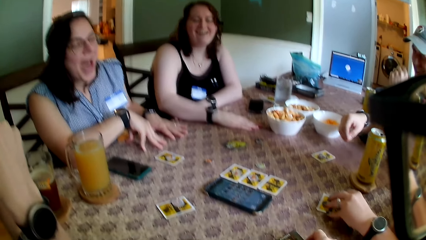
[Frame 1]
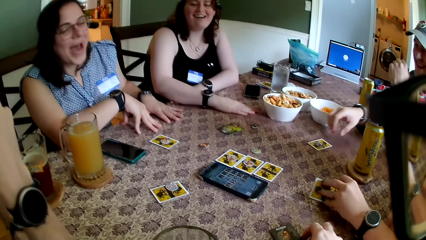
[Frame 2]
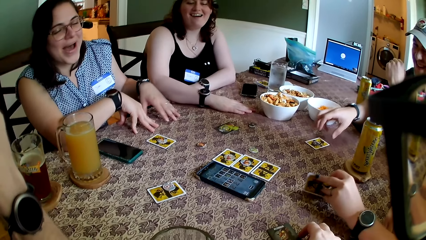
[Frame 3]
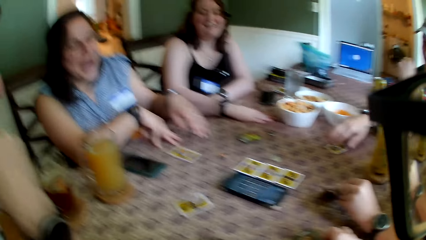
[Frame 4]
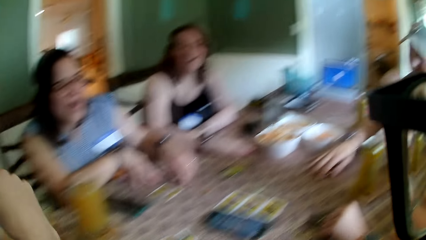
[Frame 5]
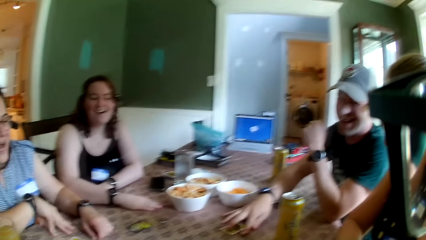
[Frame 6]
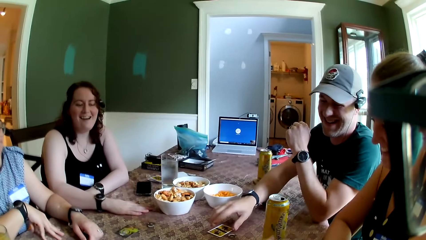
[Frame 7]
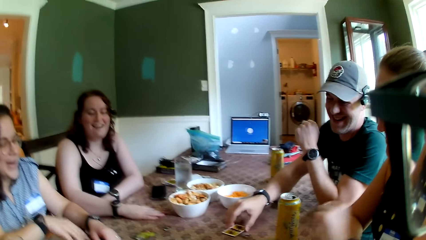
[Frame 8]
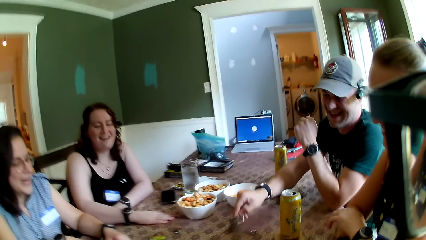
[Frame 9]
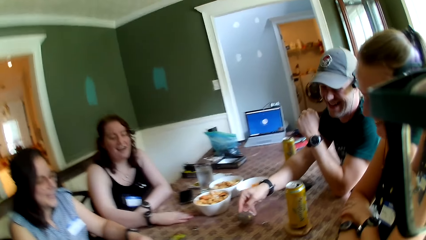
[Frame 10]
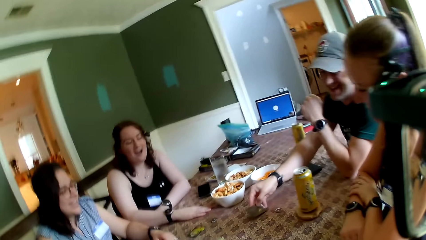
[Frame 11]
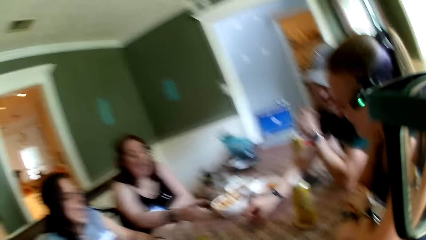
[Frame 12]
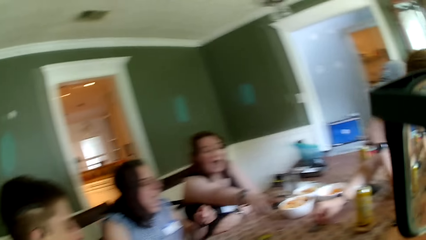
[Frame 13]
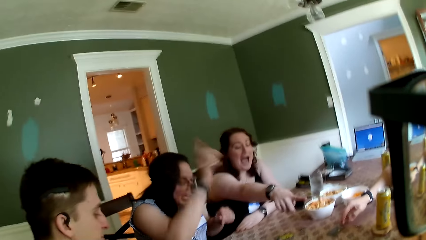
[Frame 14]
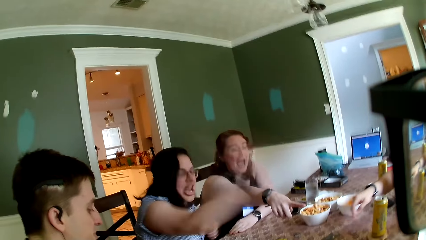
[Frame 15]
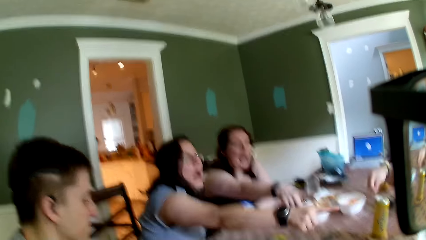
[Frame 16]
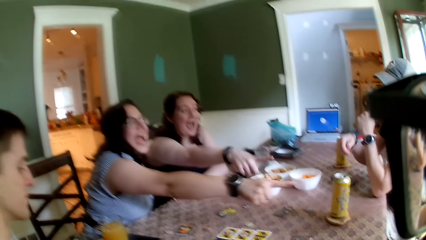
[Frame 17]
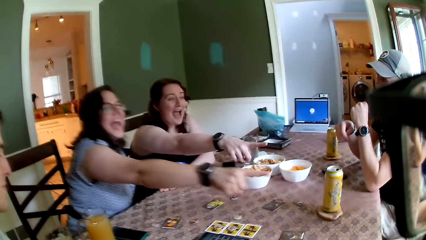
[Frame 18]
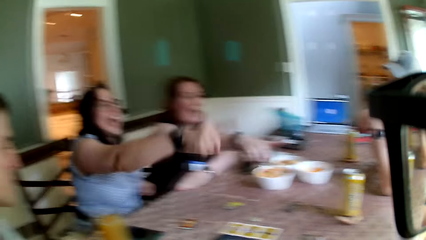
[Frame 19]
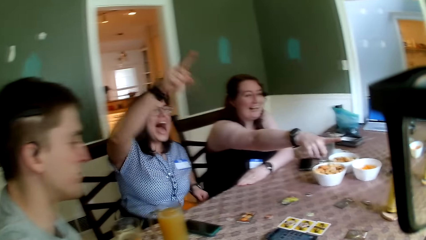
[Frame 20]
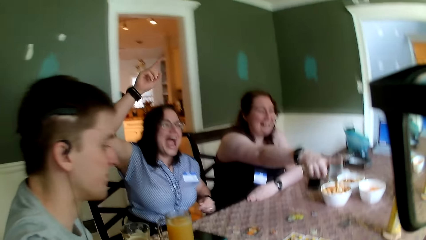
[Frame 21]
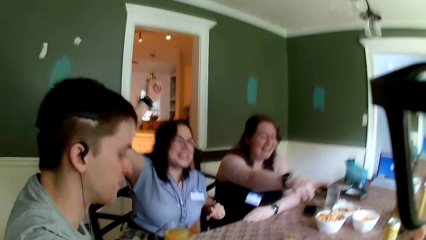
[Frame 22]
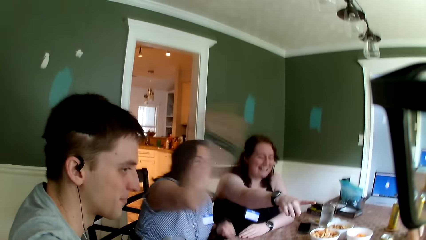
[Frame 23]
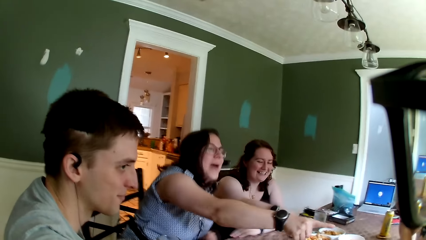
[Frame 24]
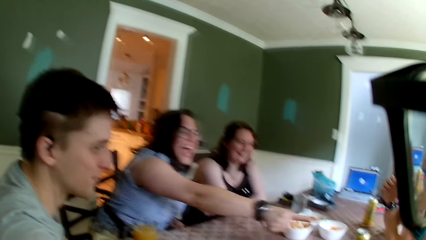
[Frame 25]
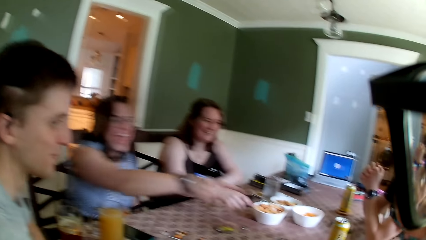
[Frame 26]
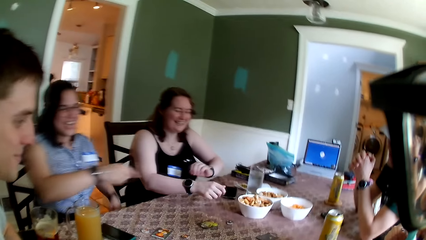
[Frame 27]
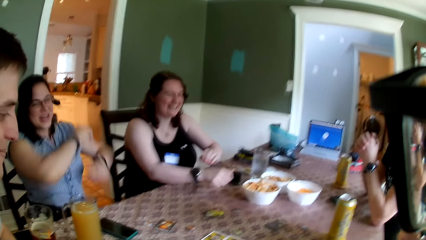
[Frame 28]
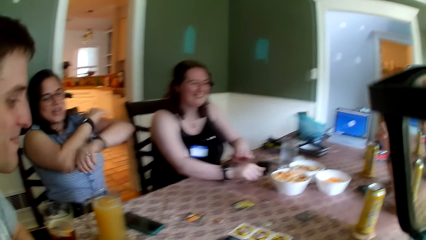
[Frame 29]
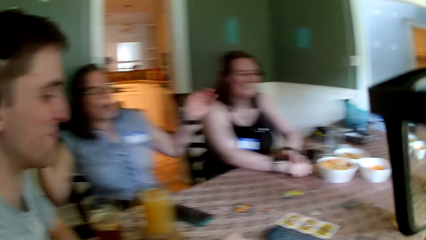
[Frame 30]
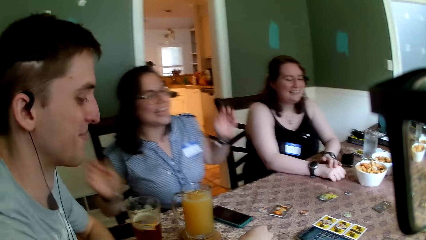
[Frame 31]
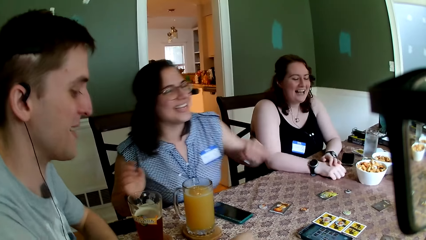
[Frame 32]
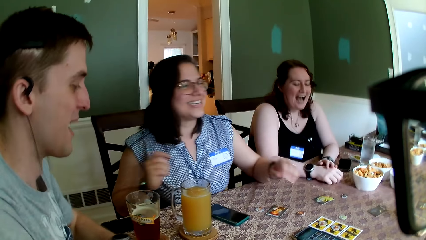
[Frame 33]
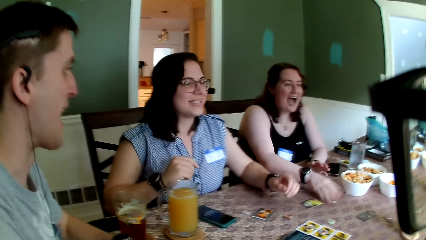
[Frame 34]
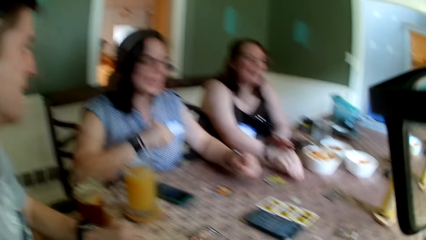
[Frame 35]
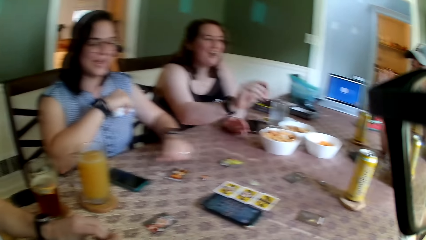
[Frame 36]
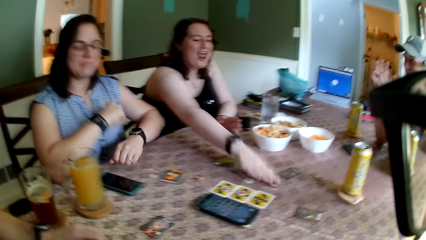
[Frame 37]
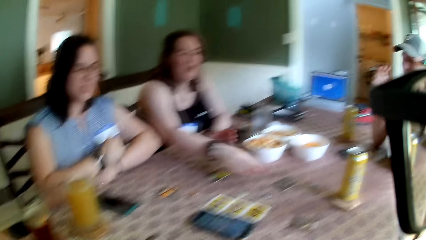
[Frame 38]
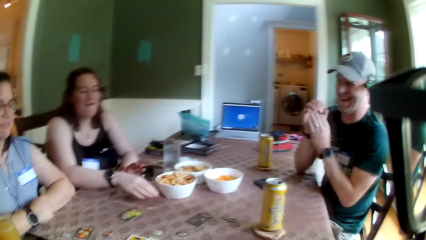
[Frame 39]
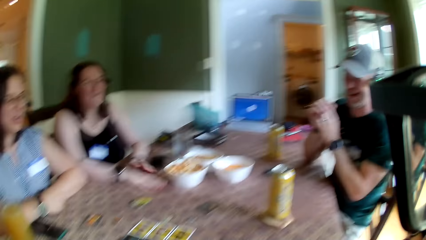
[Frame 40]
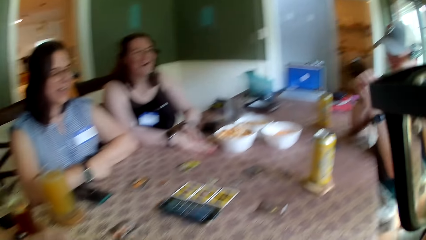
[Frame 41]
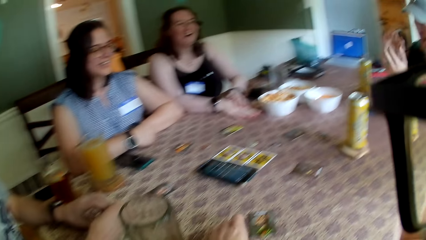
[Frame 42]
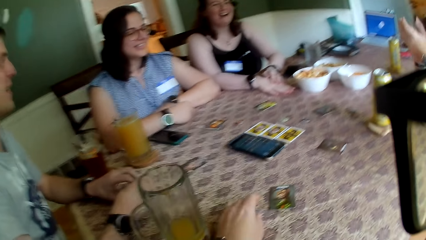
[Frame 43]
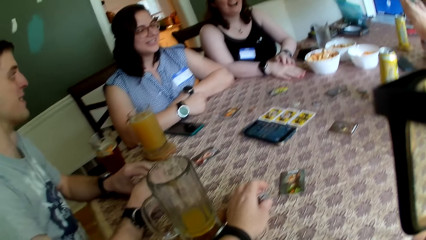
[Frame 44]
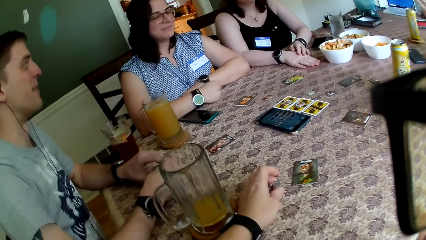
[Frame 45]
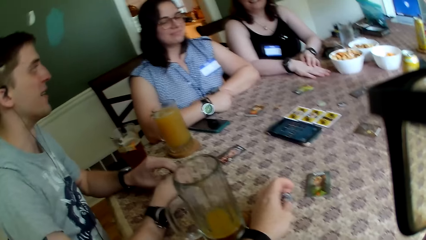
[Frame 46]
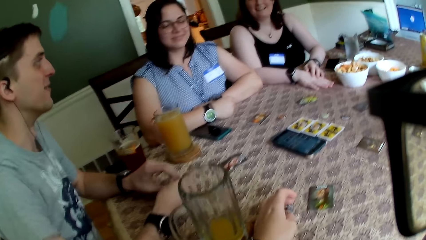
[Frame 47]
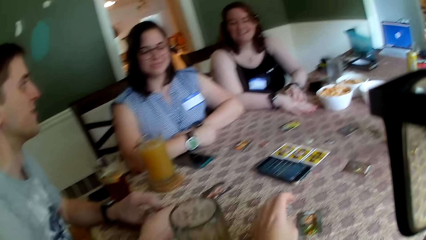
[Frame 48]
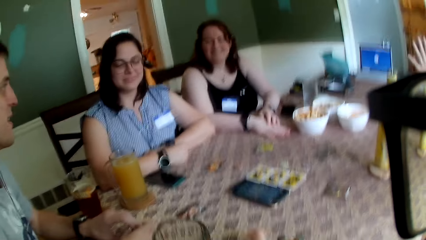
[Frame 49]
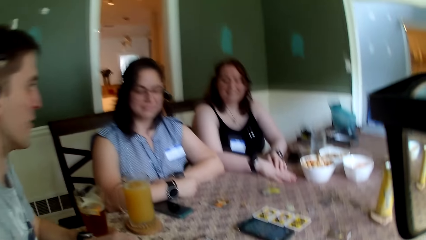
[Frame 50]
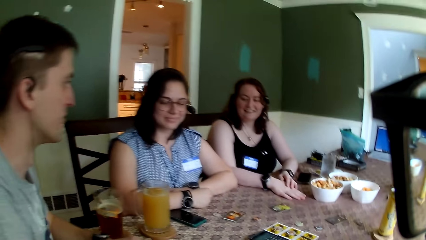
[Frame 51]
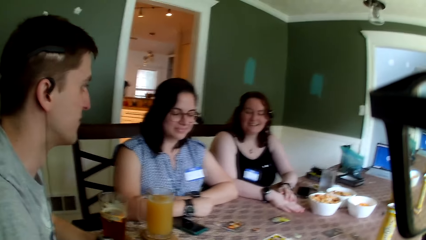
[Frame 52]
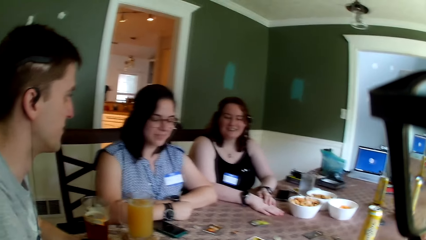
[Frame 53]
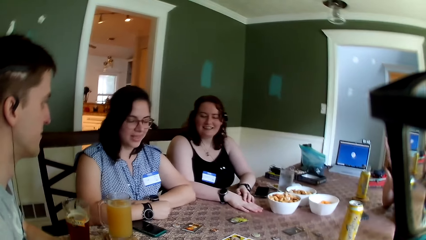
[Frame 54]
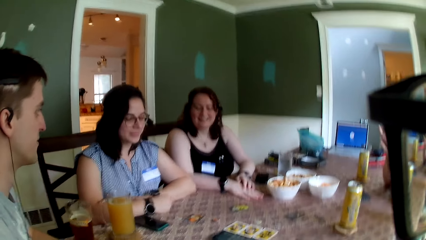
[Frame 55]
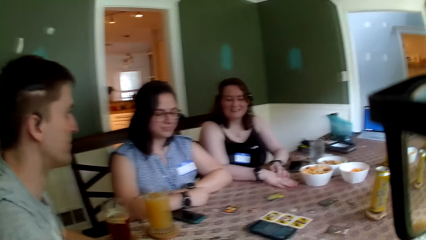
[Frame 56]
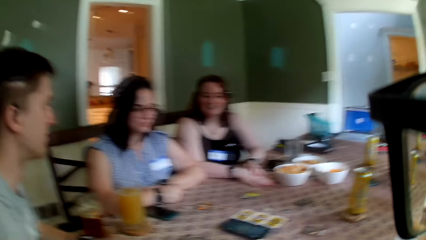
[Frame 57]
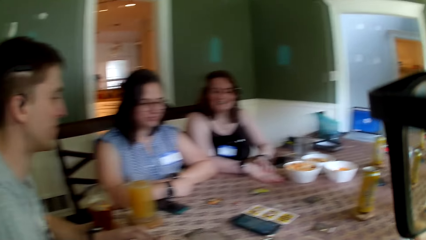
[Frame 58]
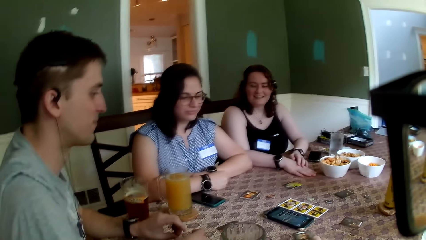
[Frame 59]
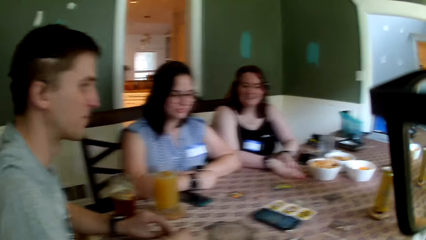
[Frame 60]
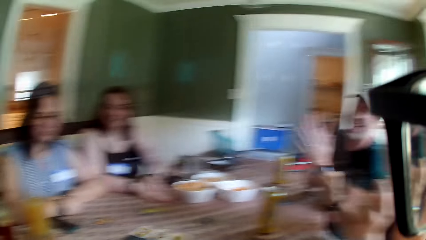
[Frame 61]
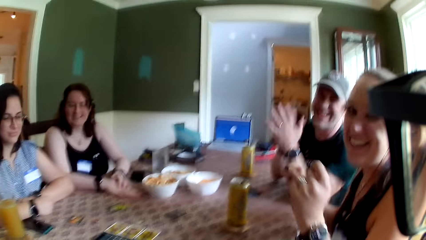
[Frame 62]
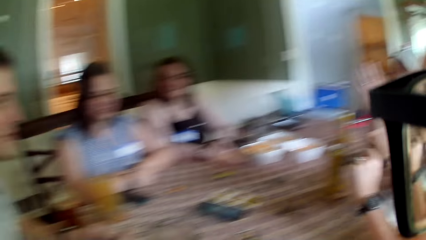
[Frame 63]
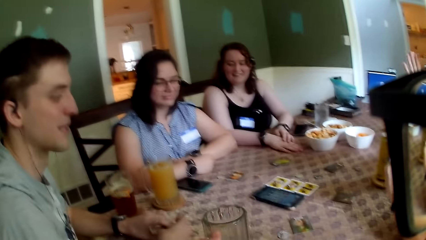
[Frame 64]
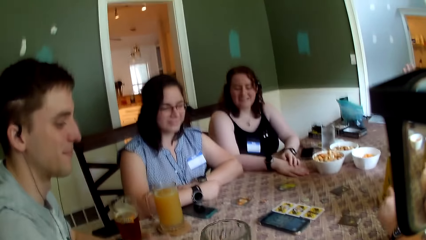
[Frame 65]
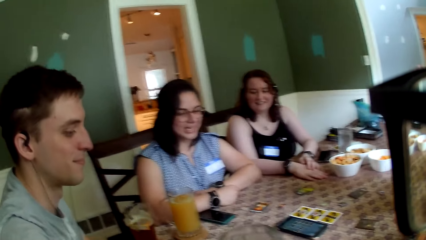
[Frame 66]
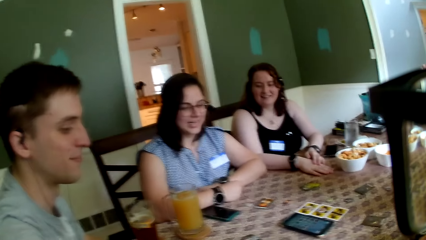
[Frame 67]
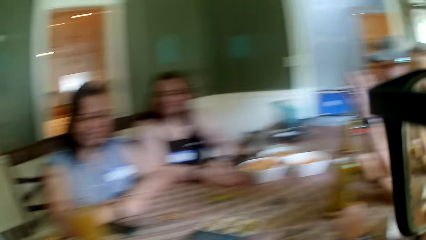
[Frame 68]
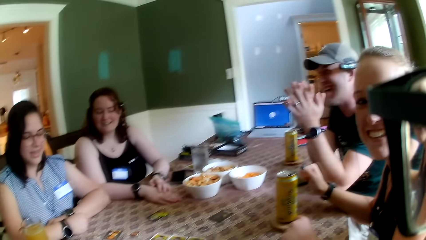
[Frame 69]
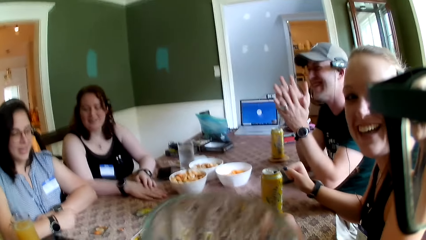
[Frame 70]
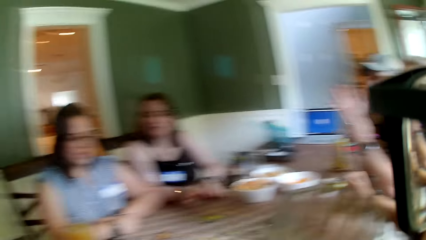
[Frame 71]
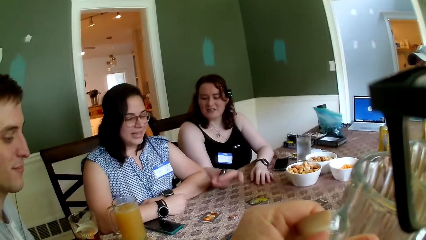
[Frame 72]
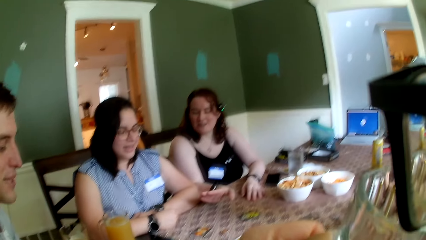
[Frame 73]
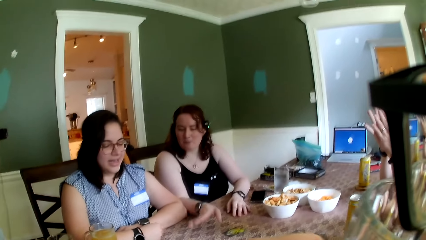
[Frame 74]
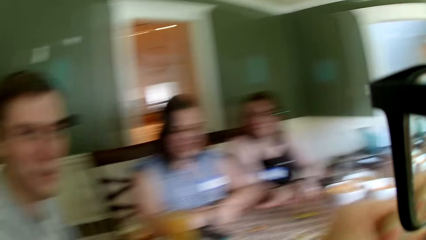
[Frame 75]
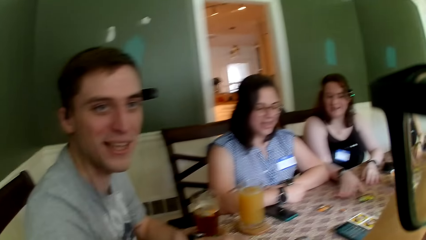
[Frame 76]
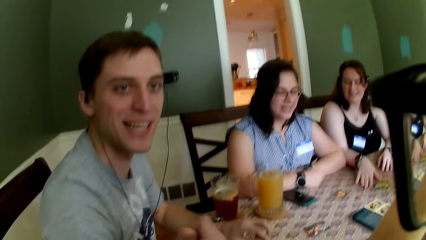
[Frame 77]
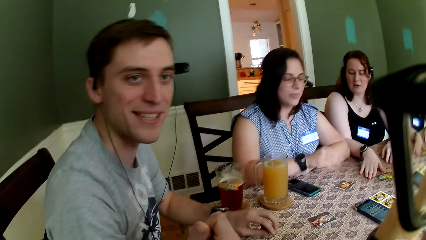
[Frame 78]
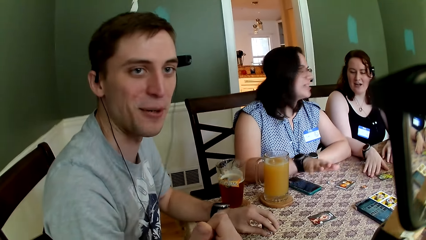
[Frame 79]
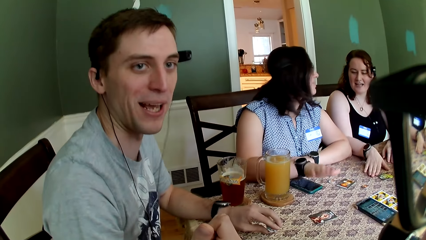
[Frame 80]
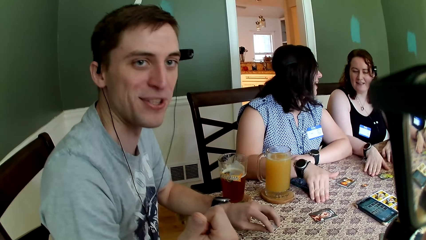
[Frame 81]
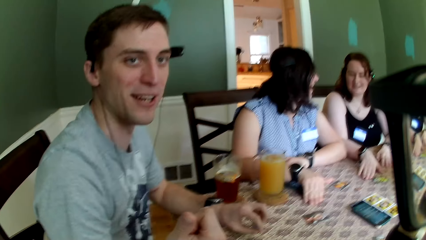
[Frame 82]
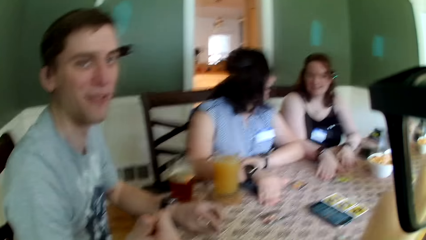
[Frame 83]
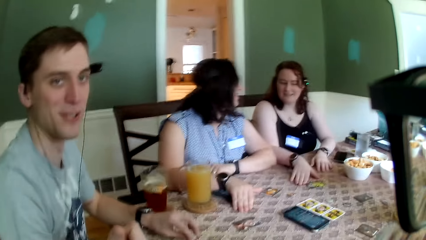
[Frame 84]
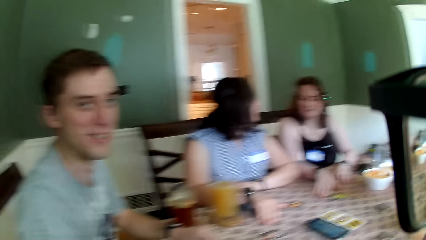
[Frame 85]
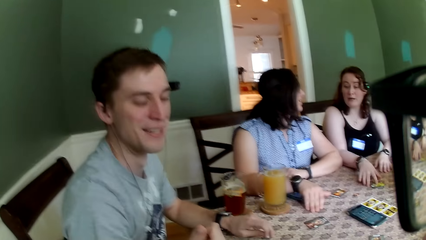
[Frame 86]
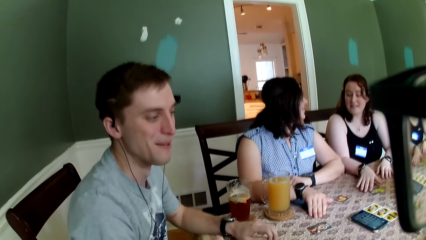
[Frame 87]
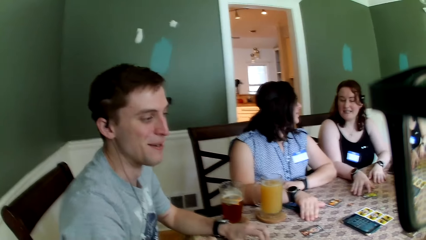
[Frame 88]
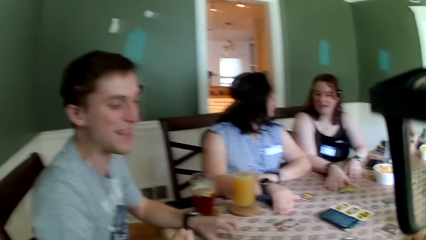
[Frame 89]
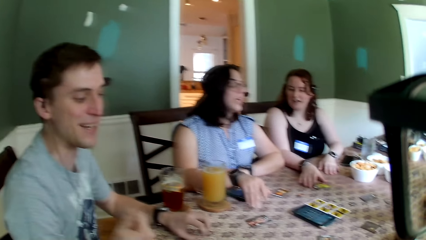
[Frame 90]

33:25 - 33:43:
A woman flips the card on the table with her left hand. A man flips the card on the table with his right hand. Another woman removes her right hand from the table. Another man picks up a card. Another woman converses with him. The second woman places both hands on the table. Another woman drops the token on the table with her right hand. The camera wearer looks around. She converses with another man. She drinks juice from the glass cup with her left hand.
